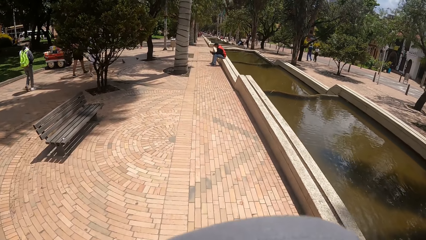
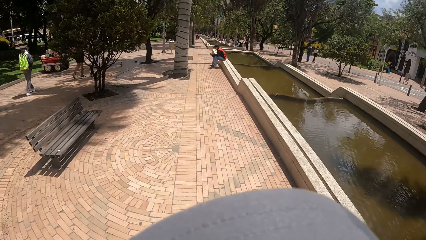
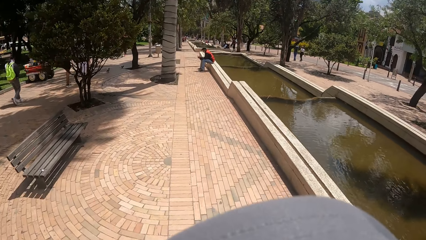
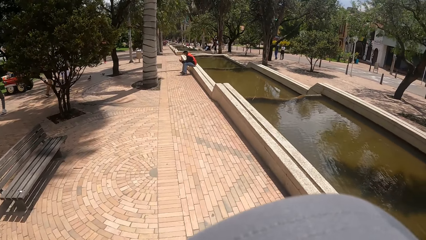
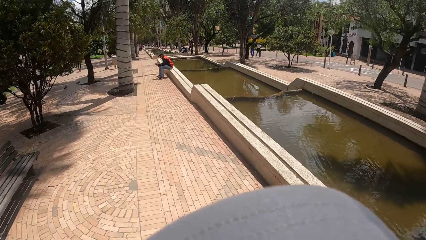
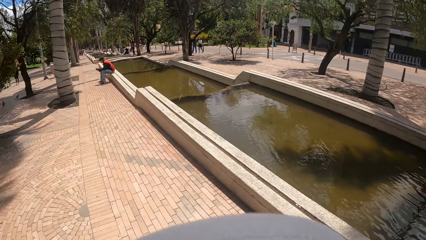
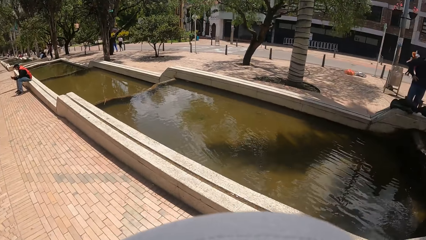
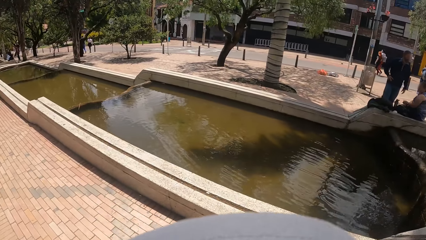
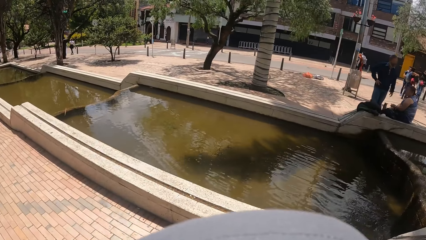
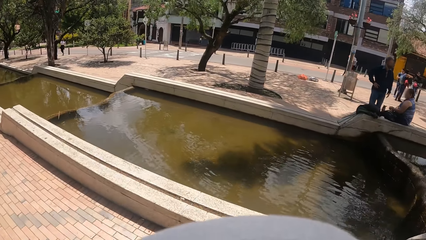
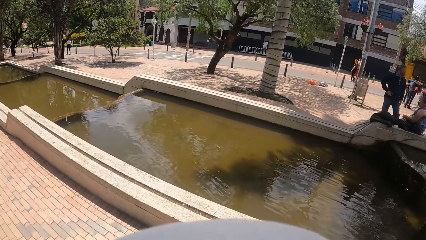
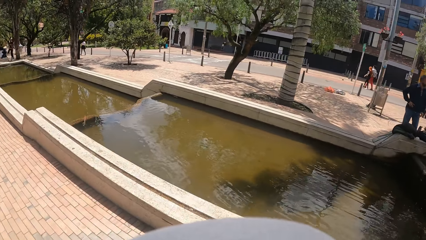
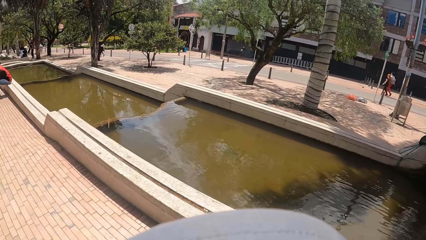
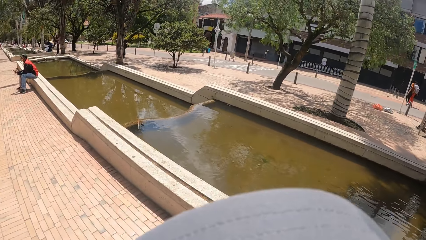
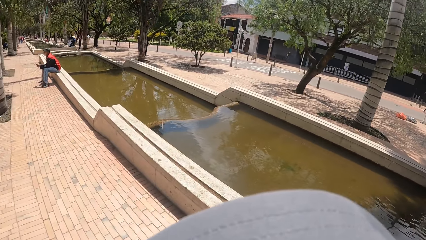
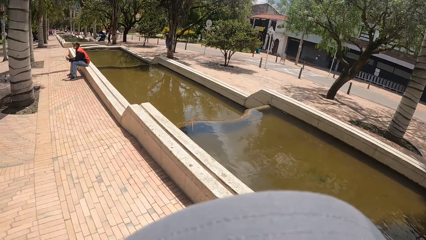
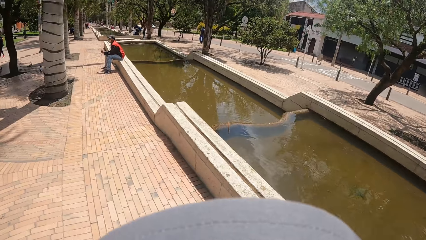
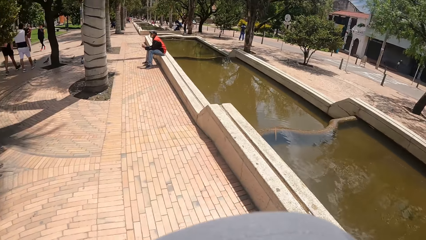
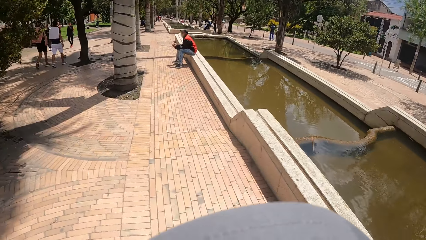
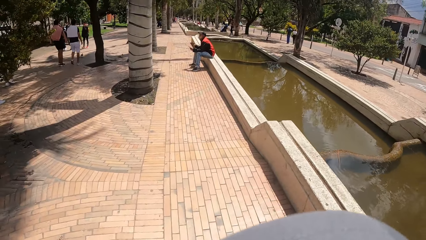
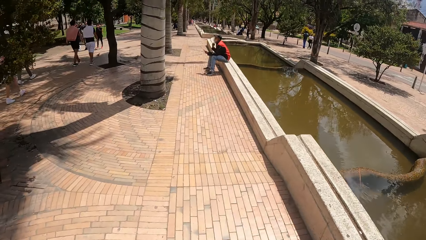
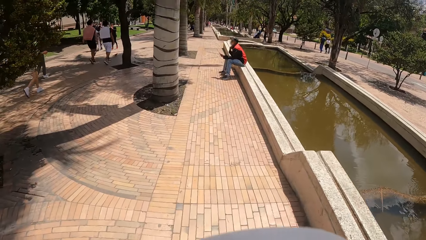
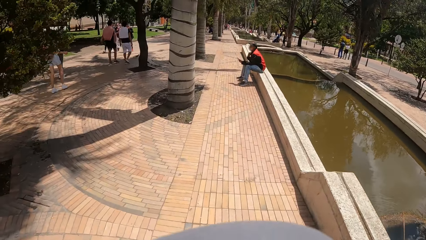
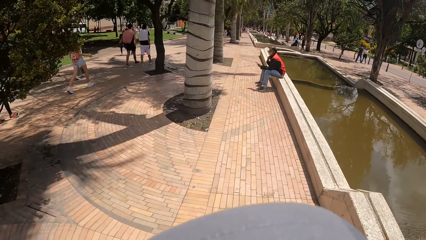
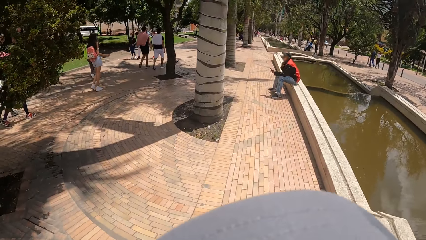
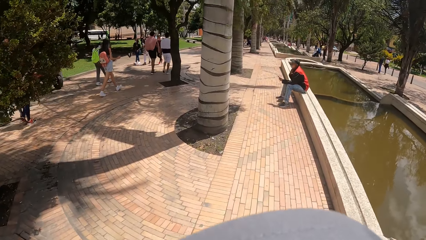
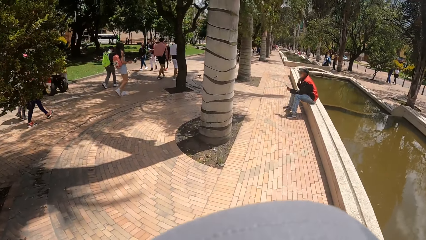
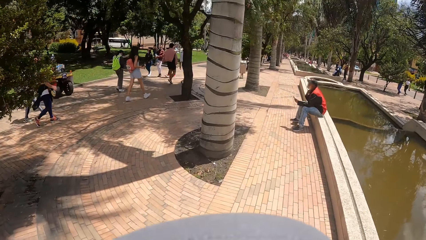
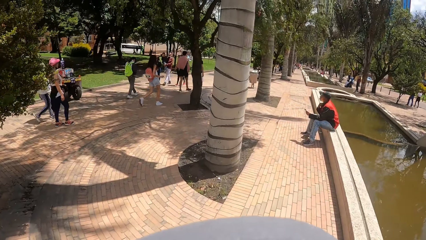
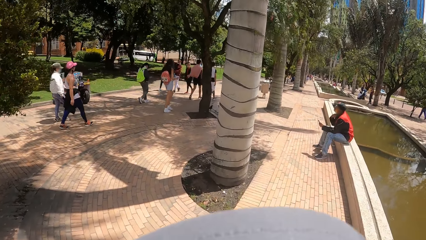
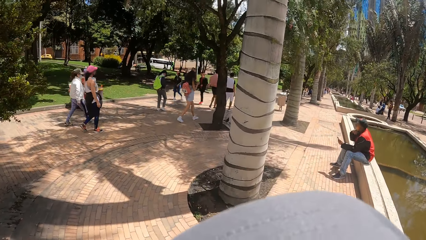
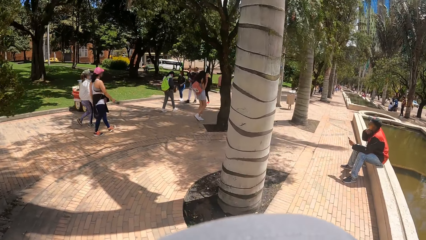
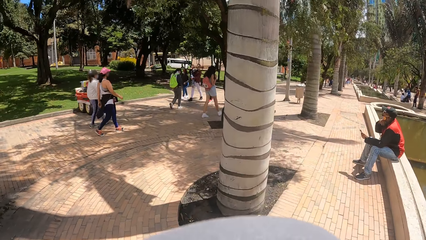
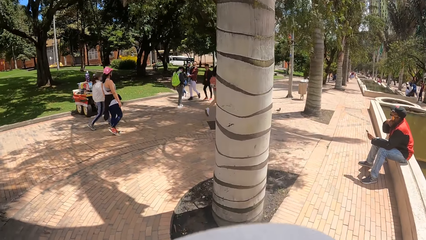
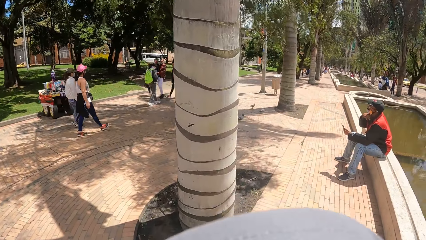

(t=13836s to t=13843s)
The camera wearer looks at the water.

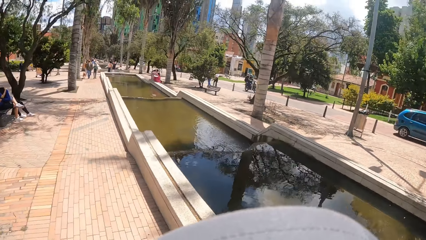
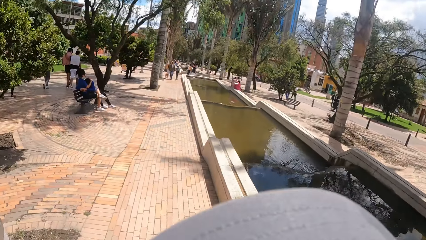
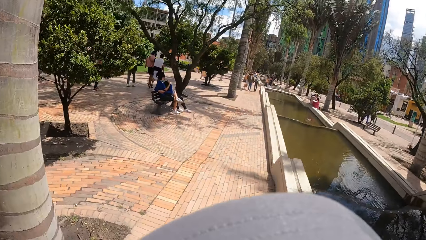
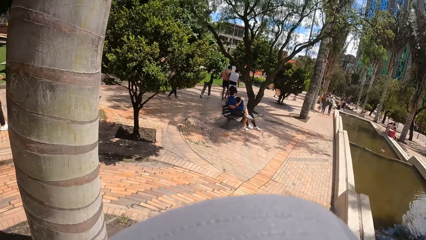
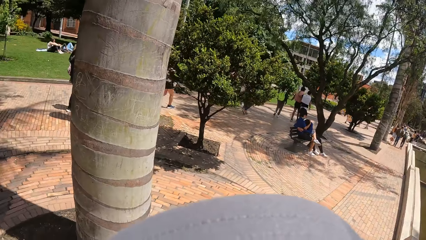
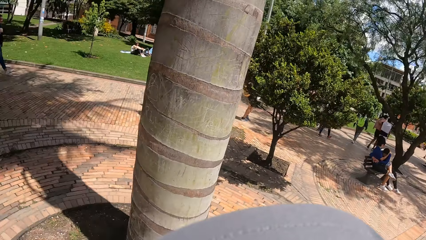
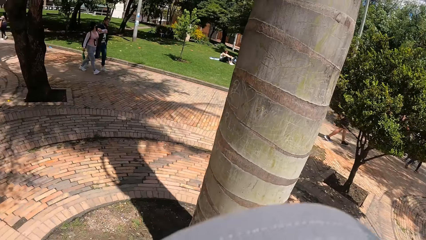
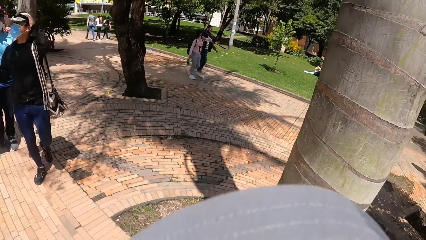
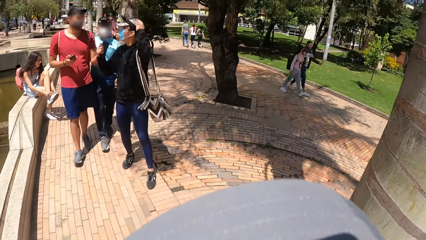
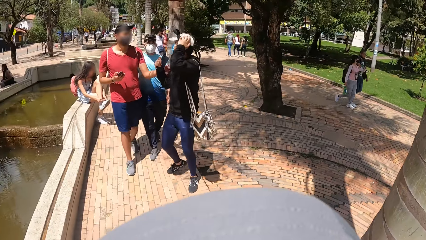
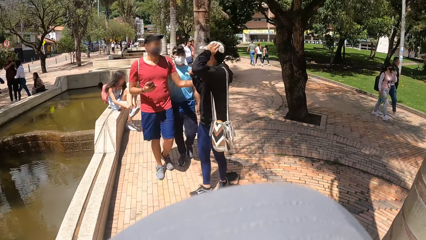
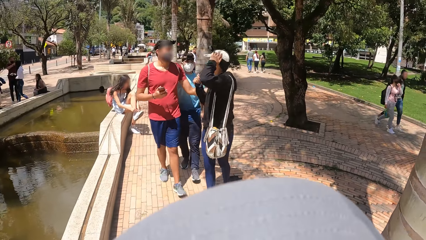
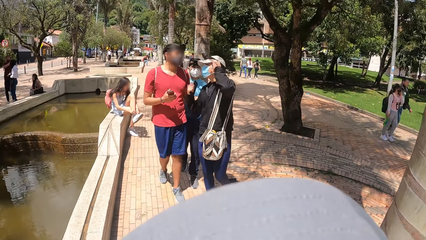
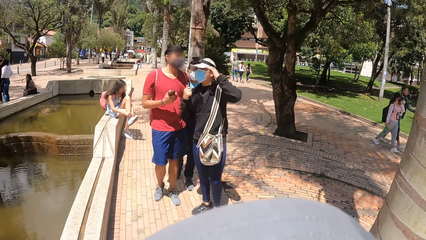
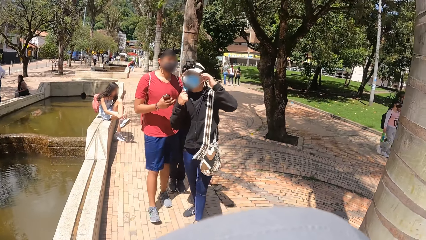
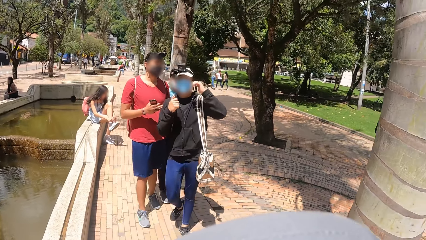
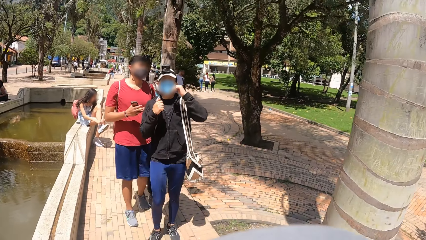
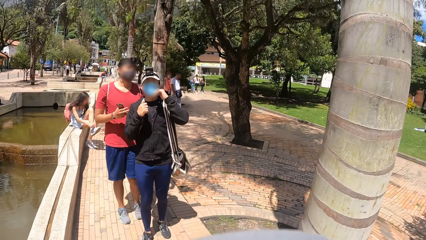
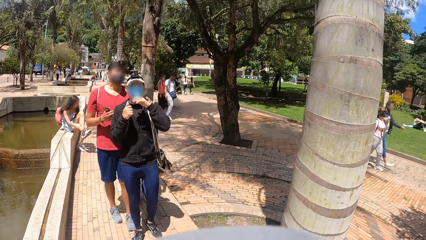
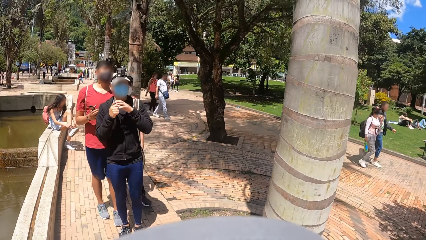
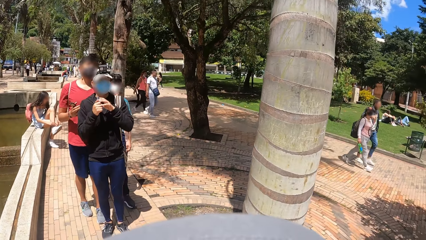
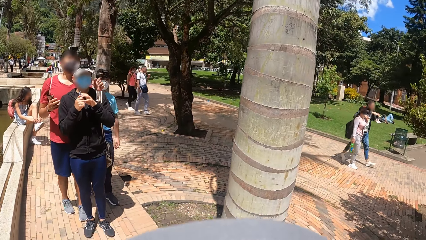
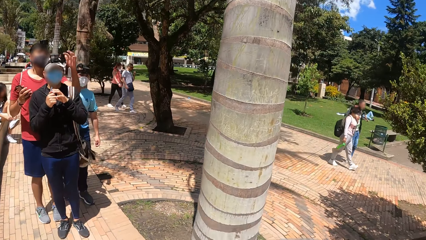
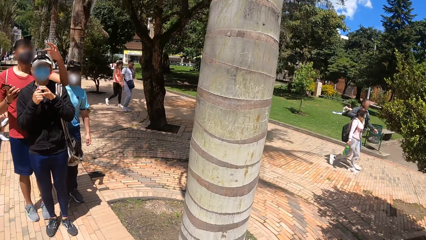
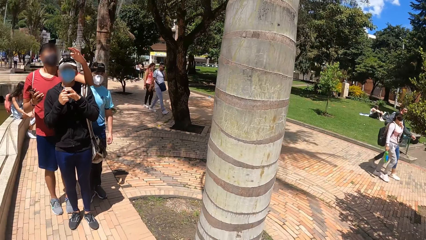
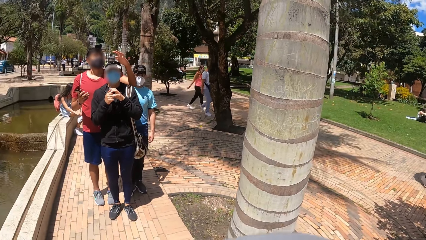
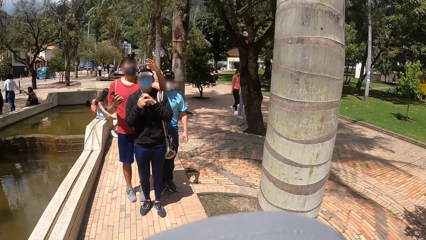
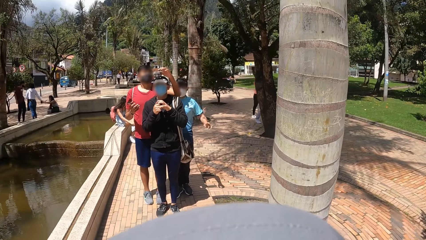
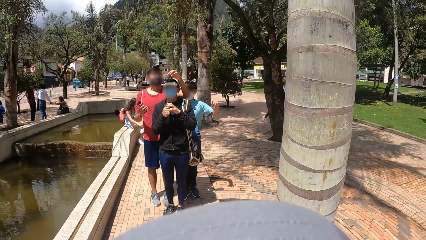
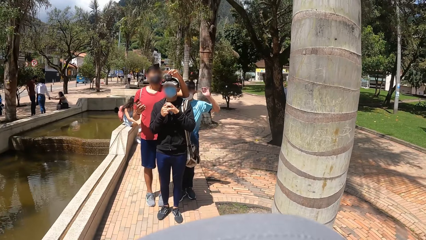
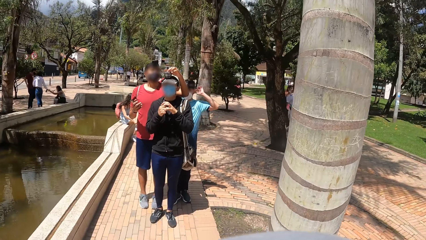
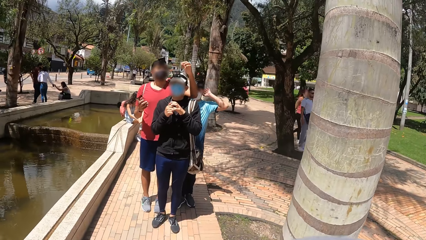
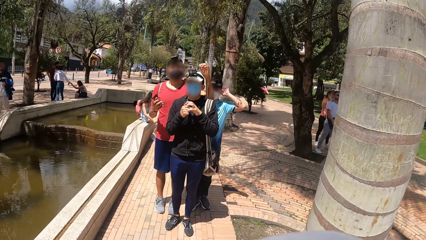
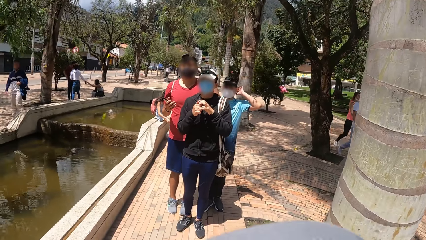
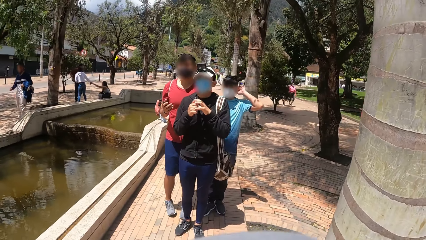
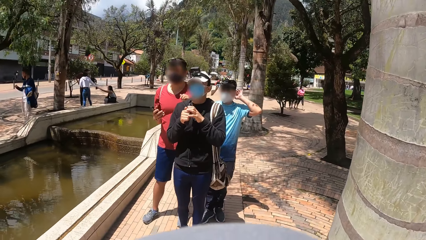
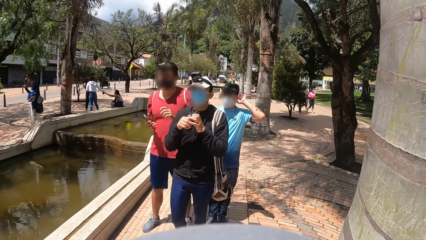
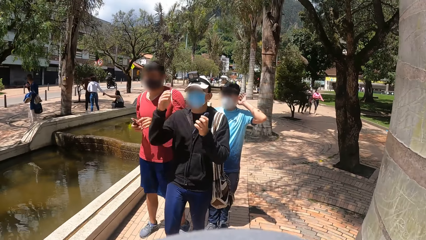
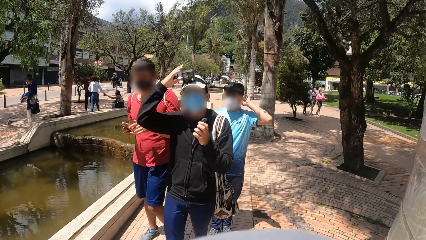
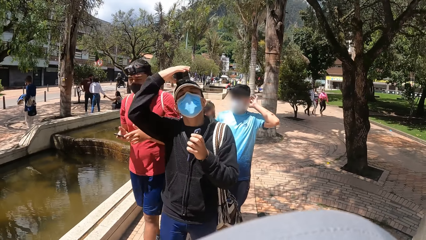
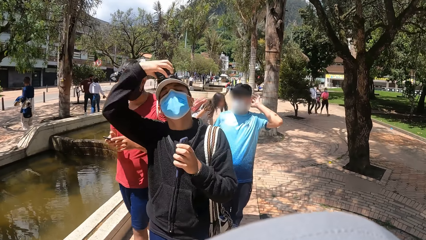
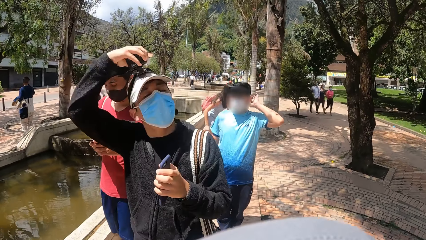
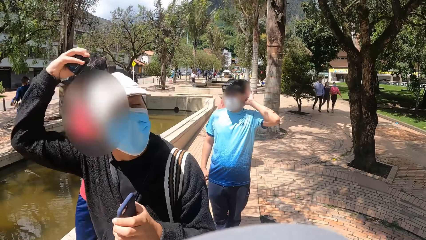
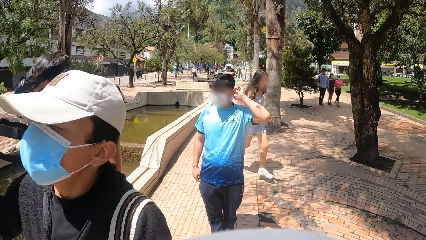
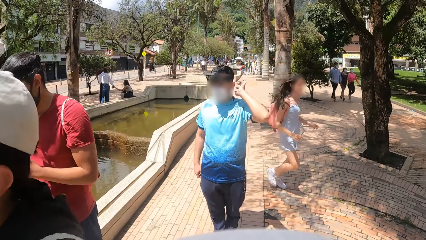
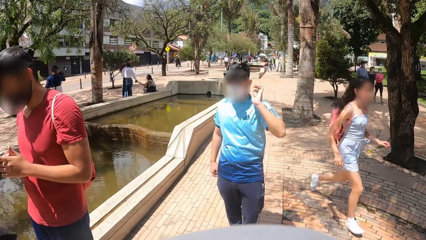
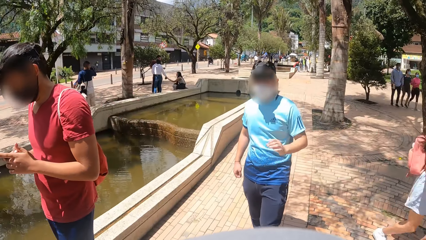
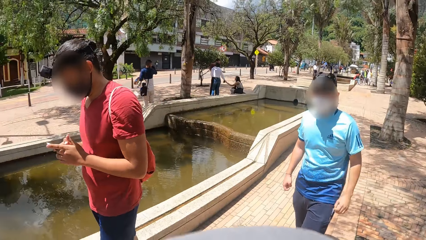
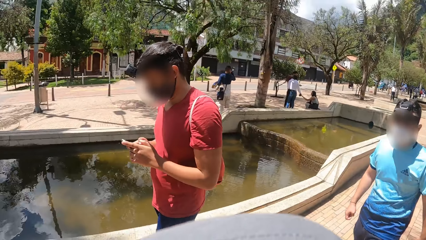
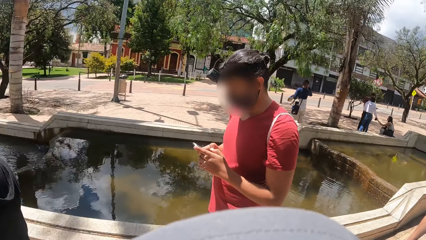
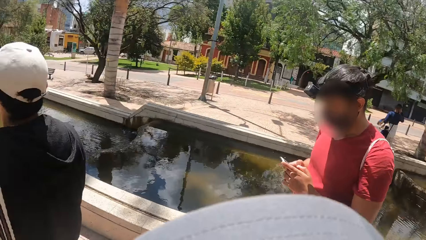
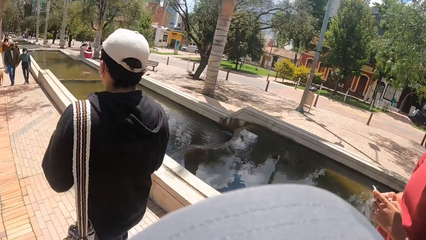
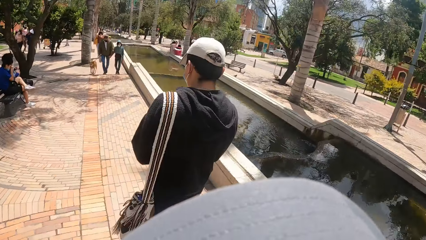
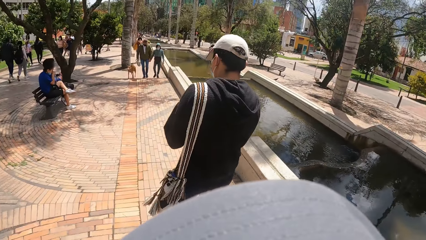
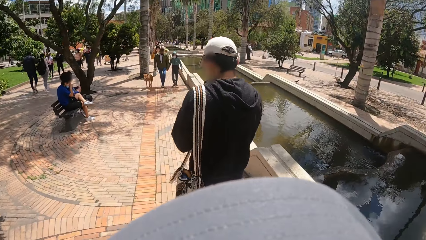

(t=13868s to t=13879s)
The camera wearer interacts with a man, another man and a third man. They interact with a group of people.
